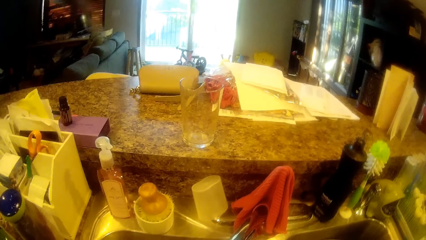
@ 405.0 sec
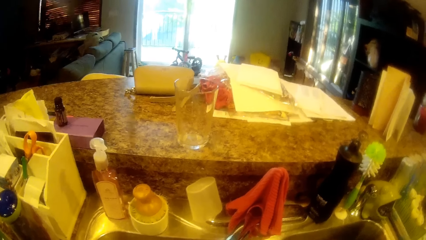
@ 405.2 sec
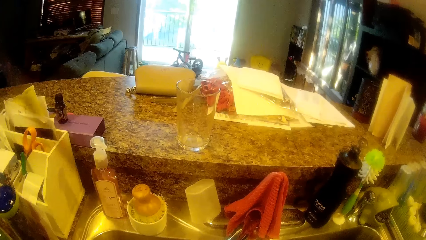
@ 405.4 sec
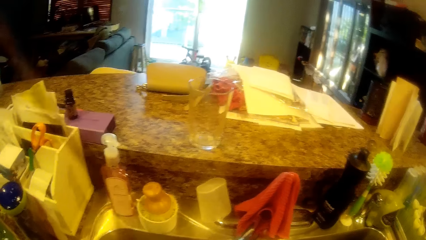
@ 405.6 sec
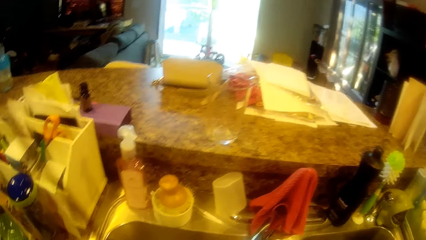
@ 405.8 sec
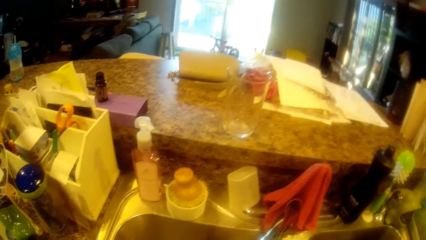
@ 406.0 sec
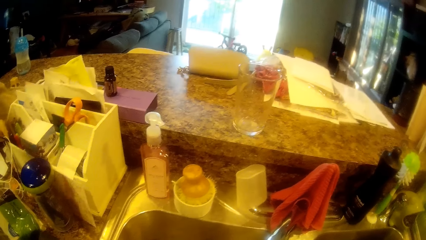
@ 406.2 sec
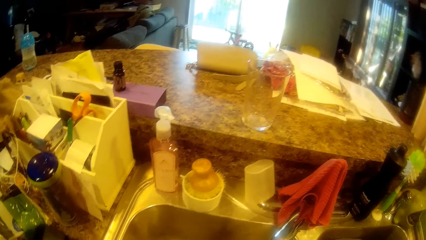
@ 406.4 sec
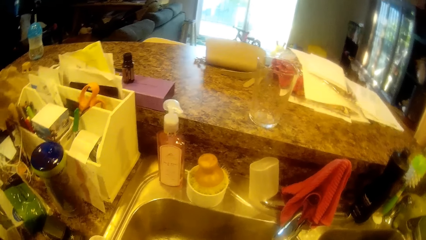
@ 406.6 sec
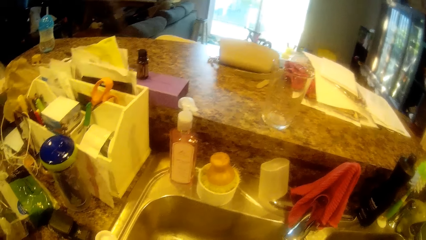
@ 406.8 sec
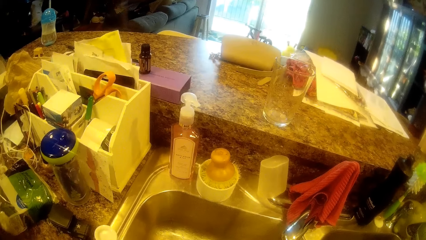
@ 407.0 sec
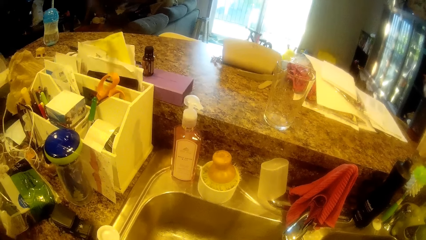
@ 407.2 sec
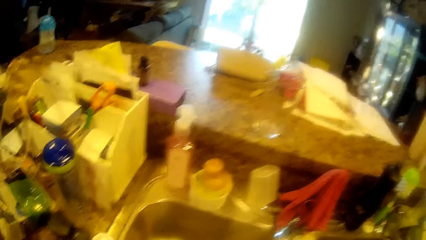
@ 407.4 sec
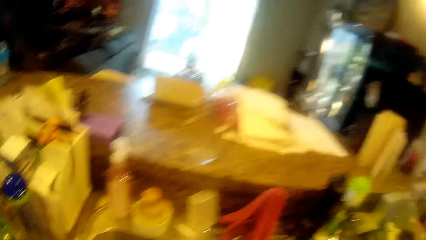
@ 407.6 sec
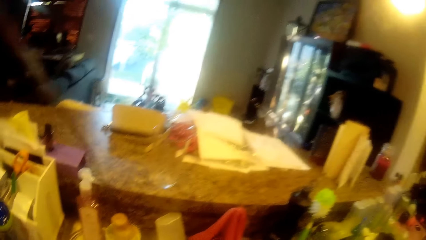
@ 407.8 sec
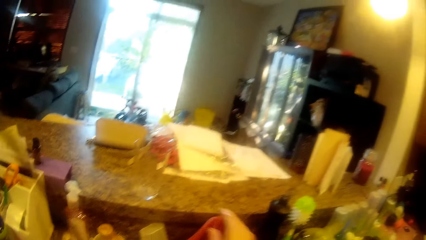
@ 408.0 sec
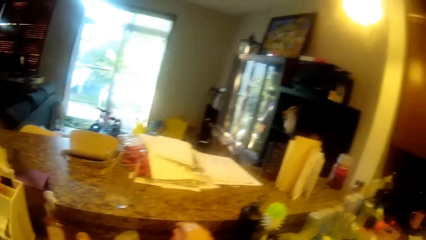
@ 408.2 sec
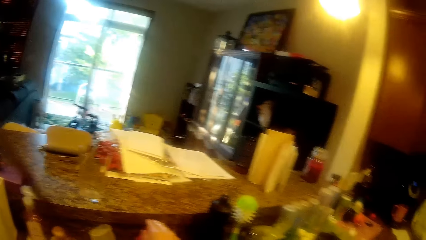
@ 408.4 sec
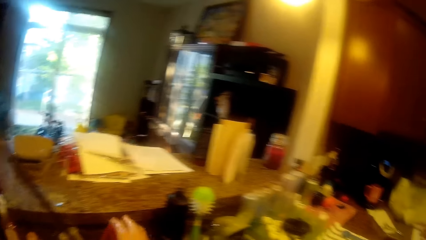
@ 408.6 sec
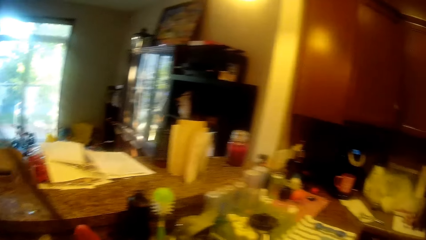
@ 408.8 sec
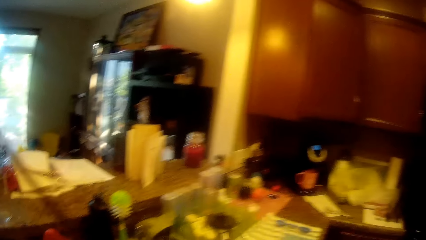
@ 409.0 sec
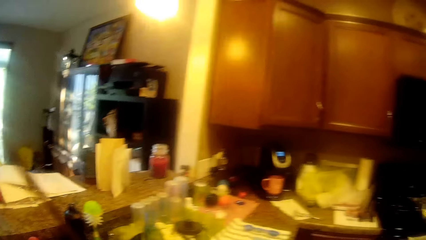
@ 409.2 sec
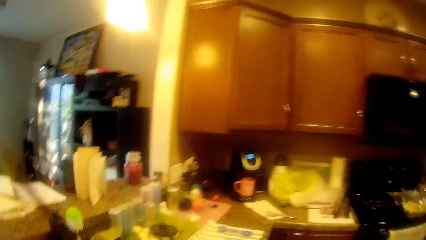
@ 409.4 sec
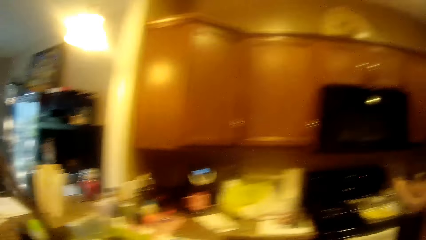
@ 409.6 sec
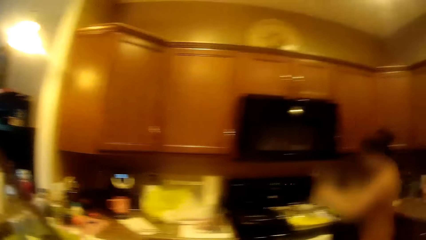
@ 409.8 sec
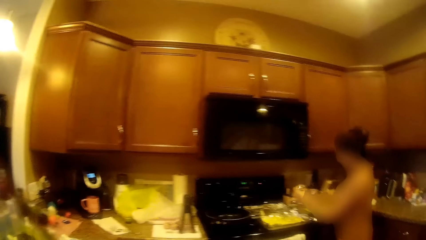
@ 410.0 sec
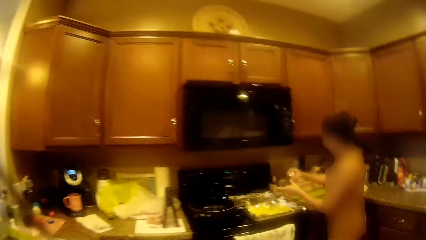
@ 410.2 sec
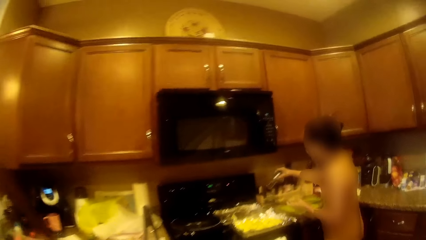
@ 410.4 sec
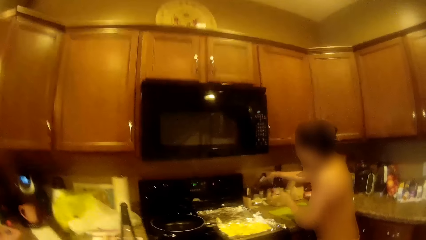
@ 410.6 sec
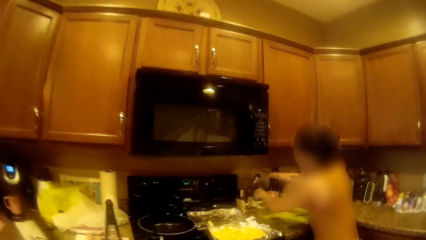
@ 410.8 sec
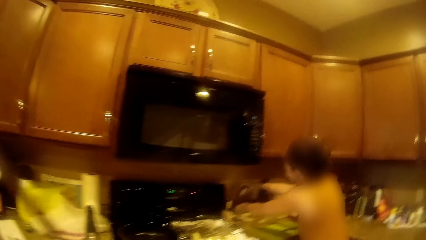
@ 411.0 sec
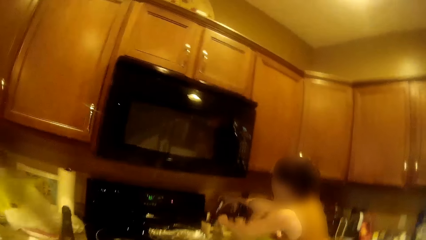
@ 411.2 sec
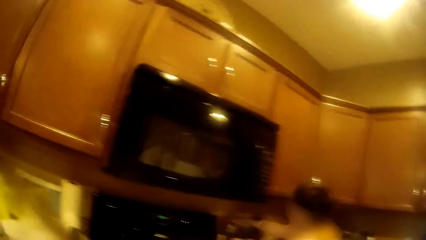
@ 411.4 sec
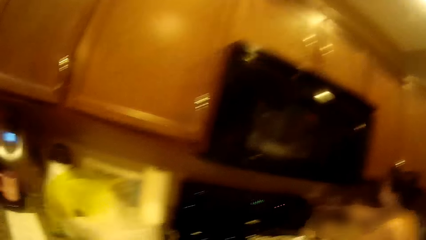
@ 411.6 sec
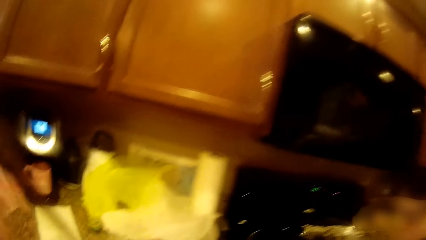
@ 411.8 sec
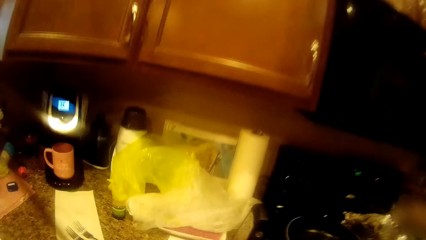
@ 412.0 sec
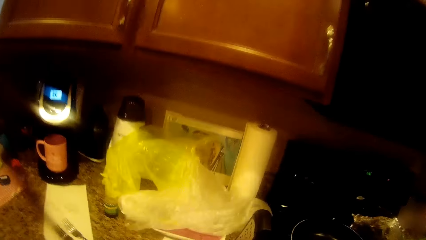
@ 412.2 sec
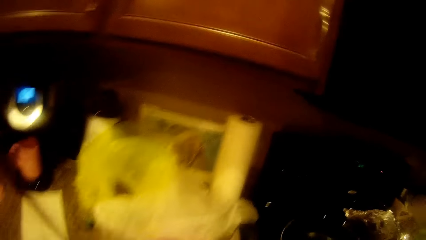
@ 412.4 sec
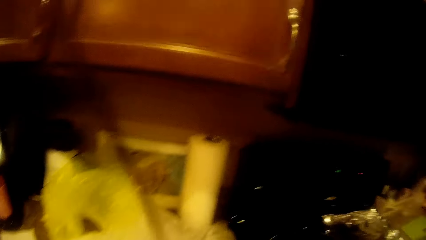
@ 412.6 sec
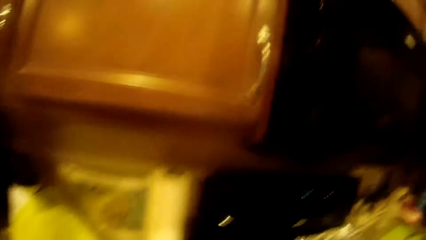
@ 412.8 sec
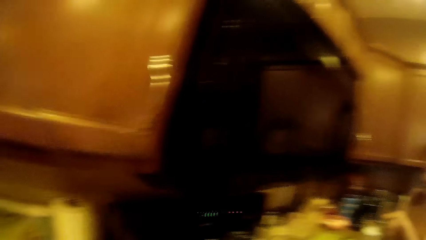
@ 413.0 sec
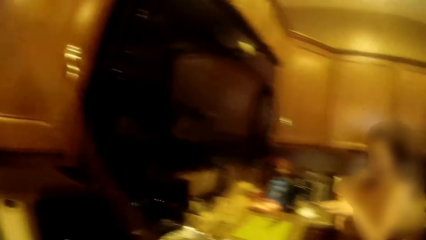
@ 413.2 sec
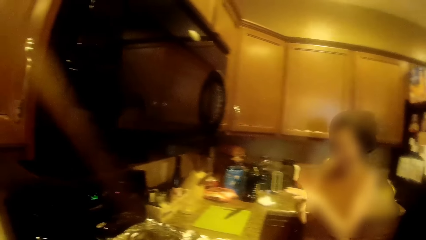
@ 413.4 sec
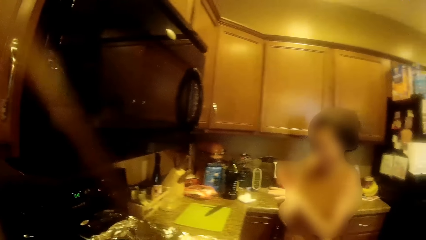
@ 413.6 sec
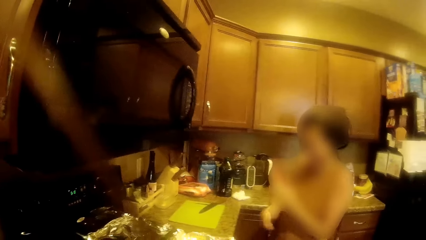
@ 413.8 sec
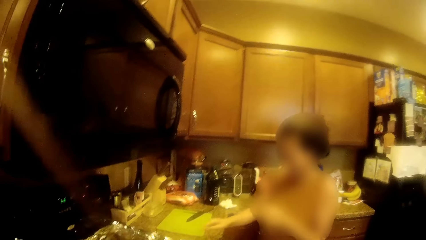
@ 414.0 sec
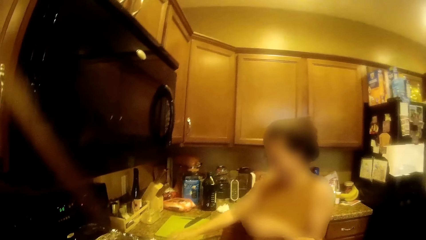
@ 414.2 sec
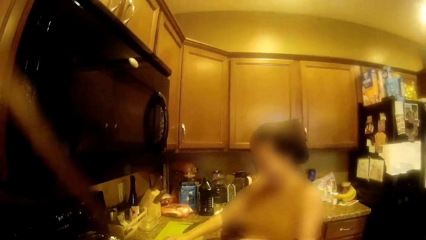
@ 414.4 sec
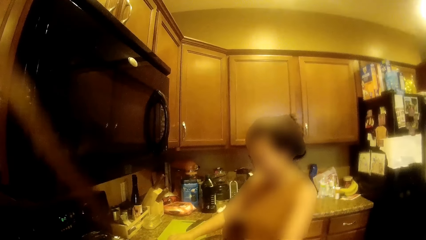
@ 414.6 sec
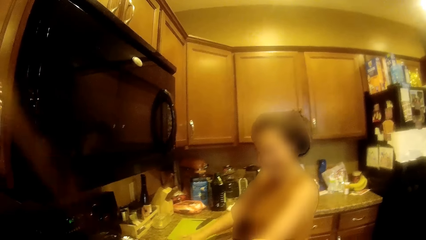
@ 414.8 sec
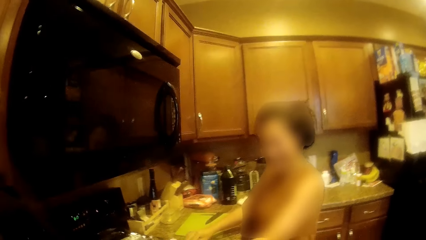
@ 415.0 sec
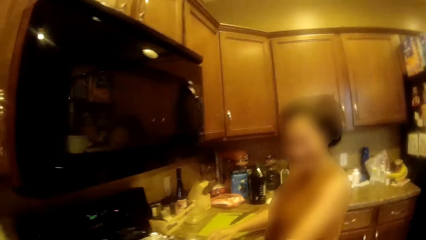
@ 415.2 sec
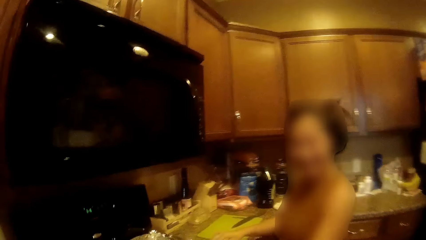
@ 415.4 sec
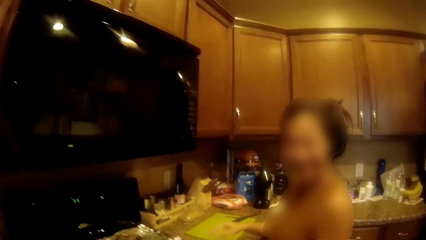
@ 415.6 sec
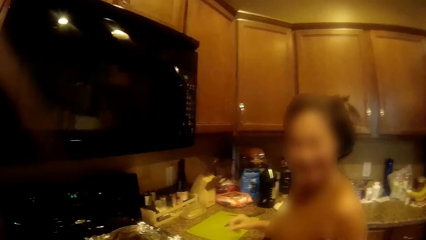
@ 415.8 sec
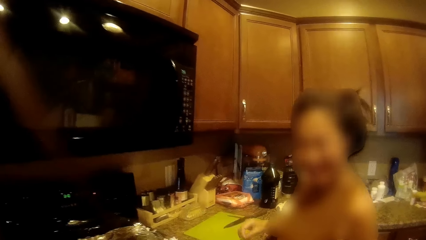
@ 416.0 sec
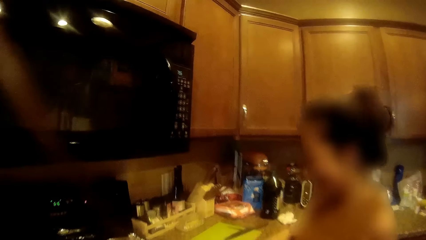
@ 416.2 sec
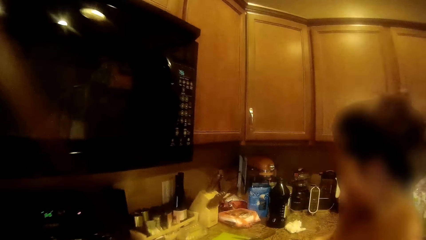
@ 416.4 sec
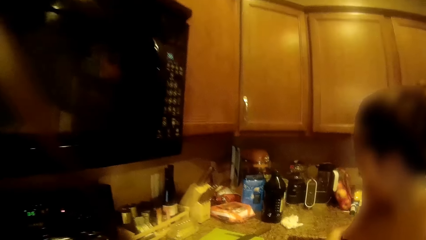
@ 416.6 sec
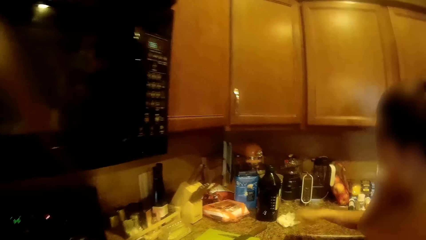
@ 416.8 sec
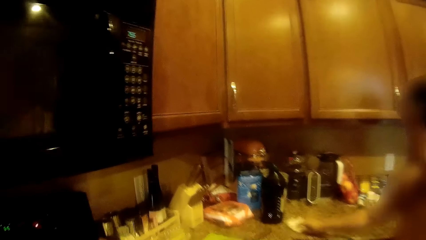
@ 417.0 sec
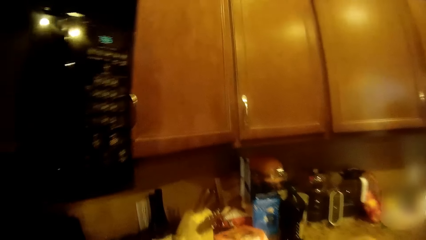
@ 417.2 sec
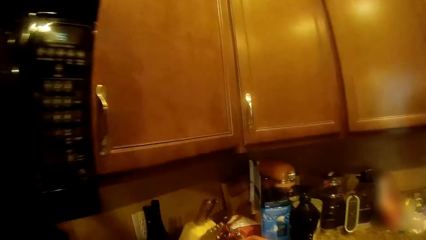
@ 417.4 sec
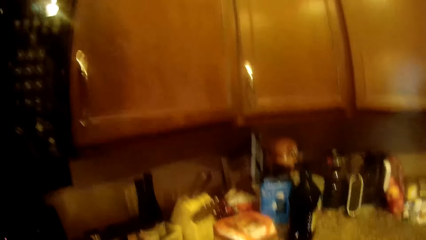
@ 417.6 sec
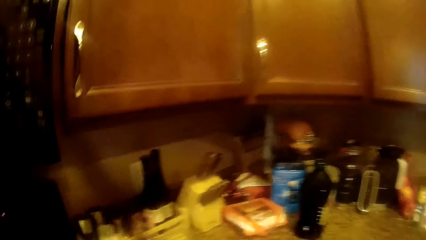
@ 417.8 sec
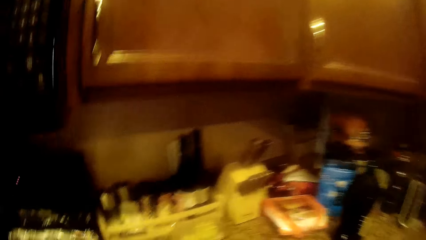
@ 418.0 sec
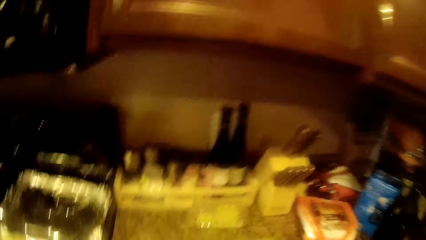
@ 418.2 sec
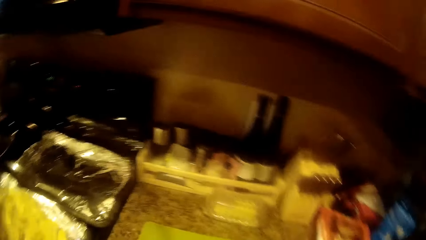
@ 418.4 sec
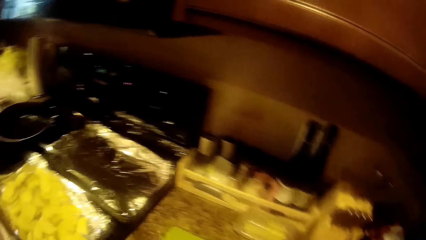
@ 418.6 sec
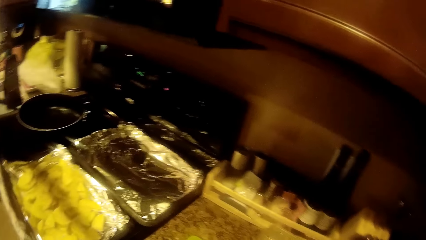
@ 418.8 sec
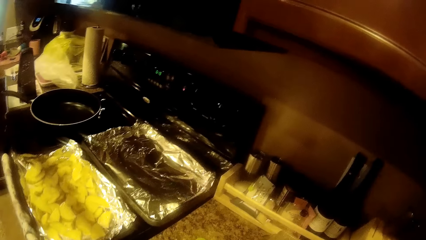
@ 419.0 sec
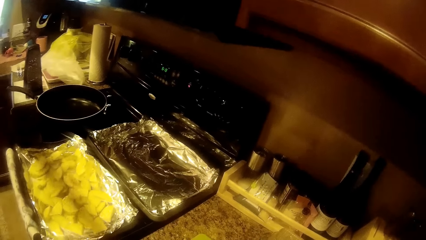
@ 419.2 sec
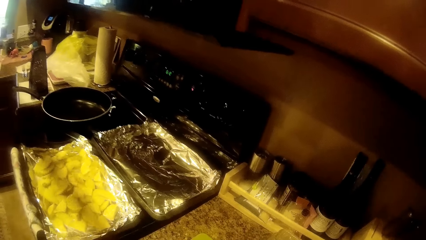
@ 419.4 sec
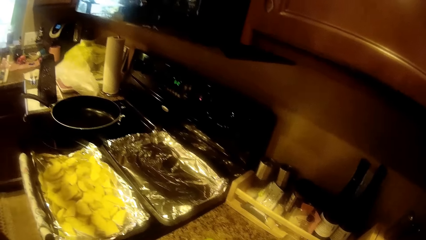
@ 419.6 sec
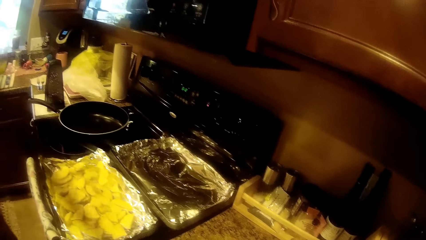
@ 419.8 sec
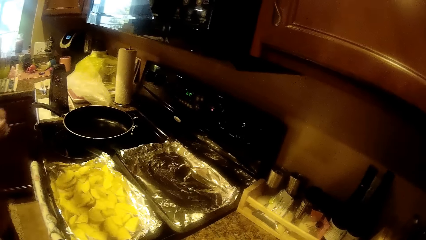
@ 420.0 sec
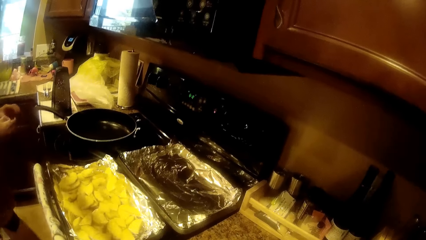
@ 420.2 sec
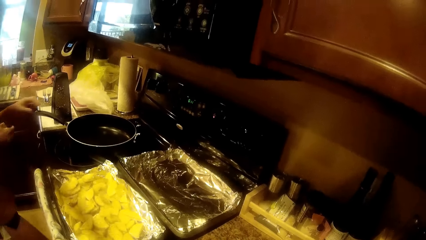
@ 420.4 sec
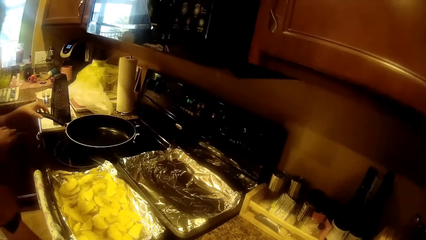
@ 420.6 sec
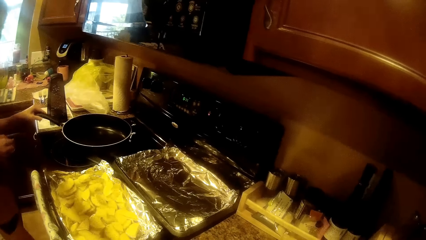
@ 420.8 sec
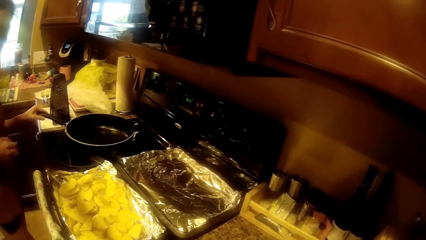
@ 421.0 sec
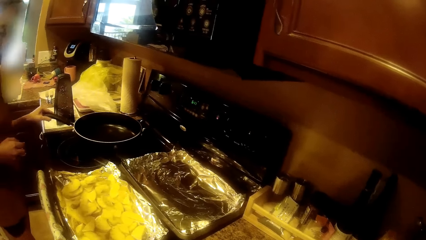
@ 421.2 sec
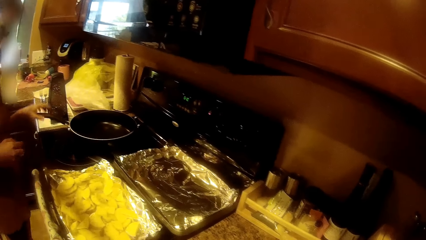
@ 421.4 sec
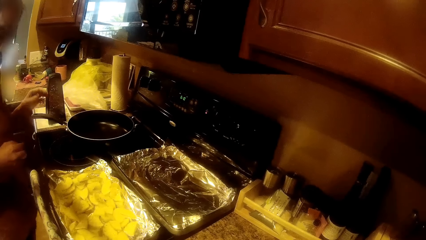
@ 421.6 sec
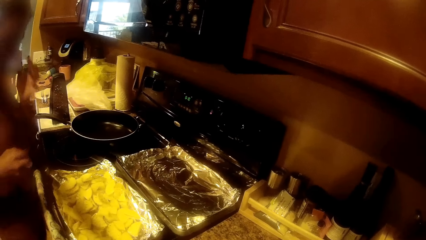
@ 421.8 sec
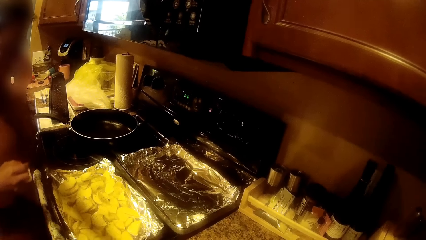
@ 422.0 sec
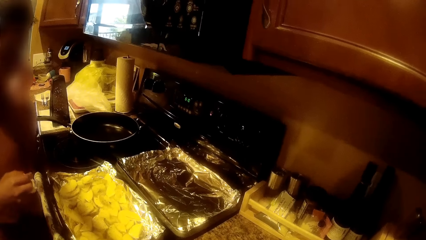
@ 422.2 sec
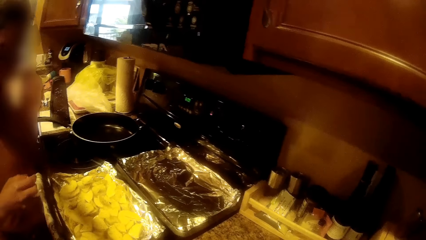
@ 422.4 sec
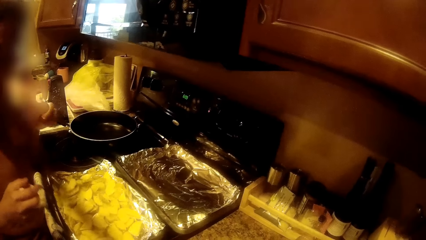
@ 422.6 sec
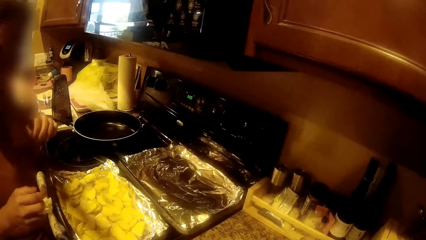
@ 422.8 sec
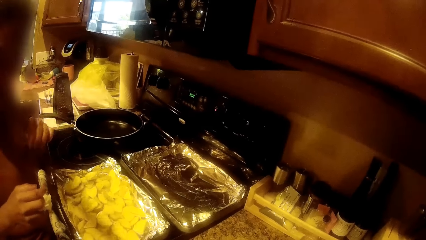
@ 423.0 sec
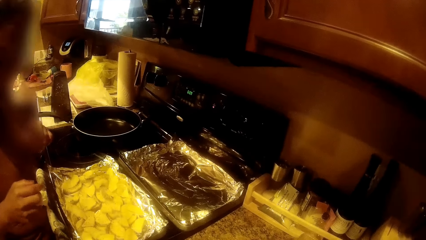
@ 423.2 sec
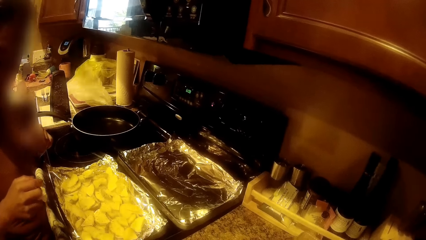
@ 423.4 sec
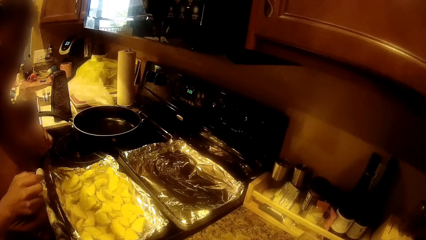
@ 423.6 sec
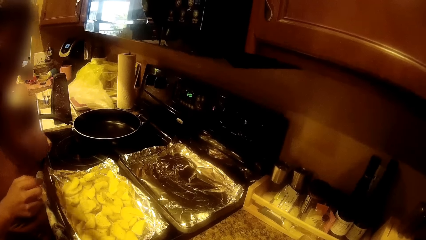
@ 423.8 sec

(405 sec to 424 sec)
The camera wearer closes the tap with her right hand. The woman puts a glass cup in a plate rack with her right hand. The camera wearer walks around the room. The woman picks up a tissue paper from the table with her right hand. The woman moves a fry pan on a cooker with her left hand.
